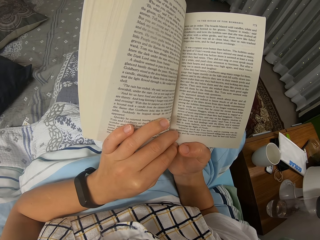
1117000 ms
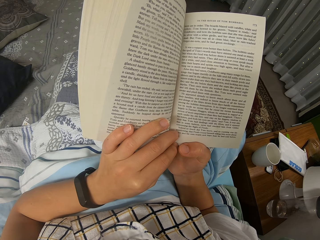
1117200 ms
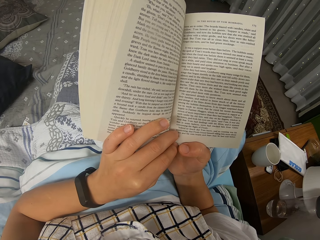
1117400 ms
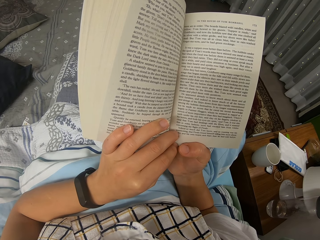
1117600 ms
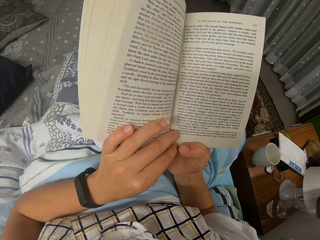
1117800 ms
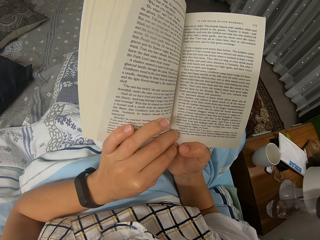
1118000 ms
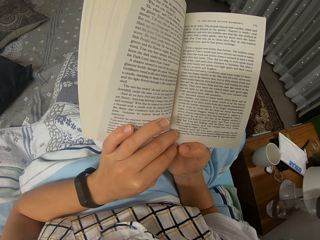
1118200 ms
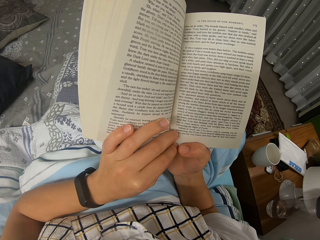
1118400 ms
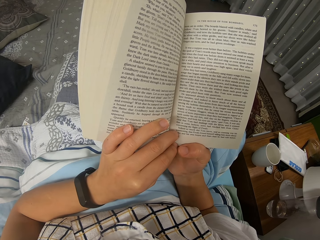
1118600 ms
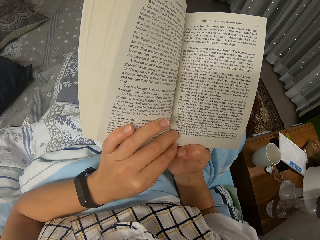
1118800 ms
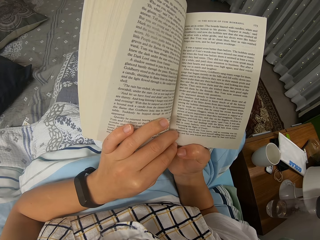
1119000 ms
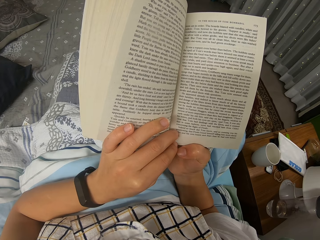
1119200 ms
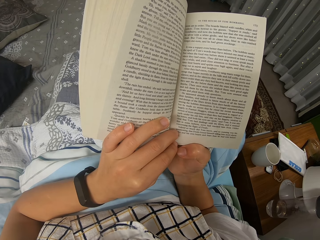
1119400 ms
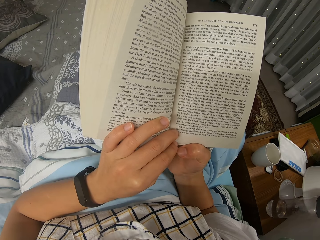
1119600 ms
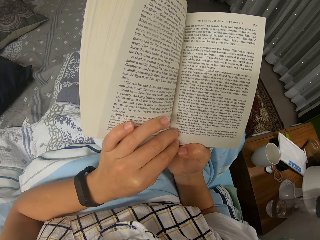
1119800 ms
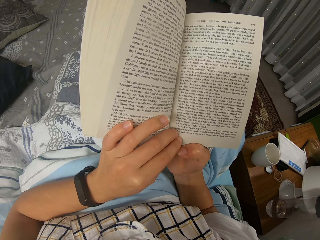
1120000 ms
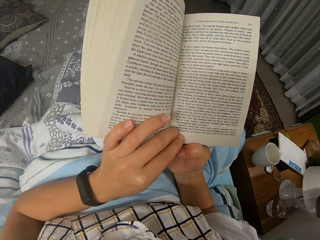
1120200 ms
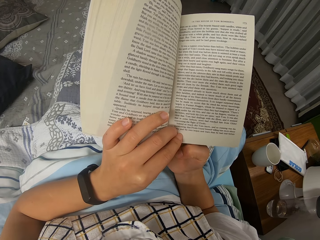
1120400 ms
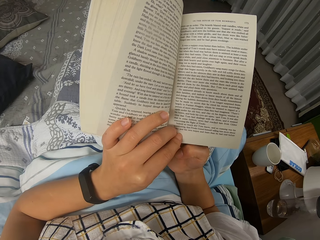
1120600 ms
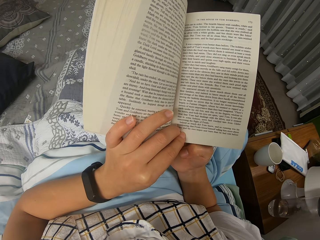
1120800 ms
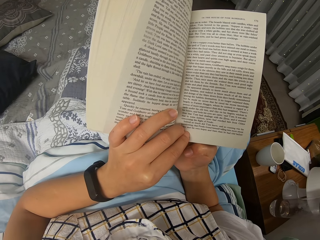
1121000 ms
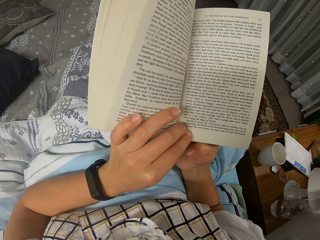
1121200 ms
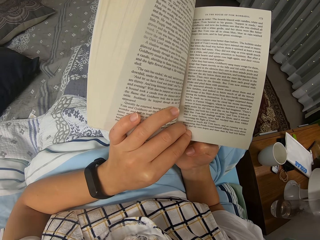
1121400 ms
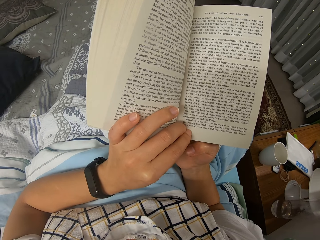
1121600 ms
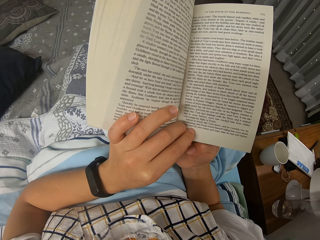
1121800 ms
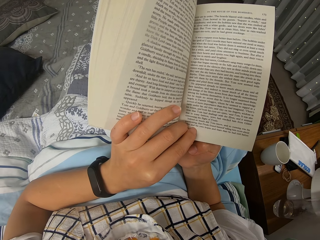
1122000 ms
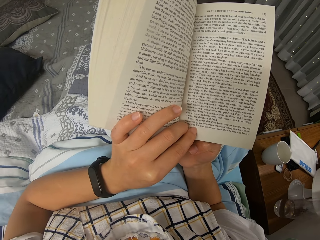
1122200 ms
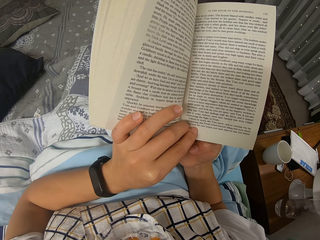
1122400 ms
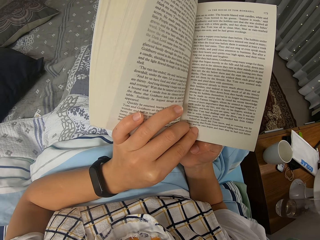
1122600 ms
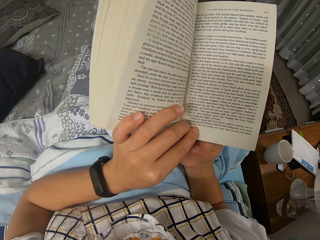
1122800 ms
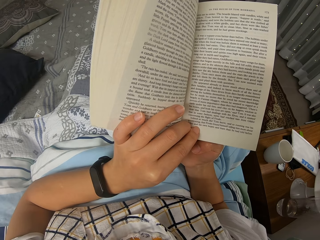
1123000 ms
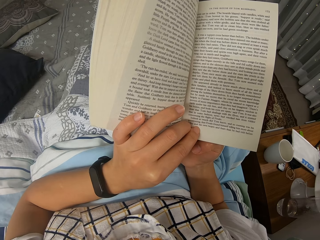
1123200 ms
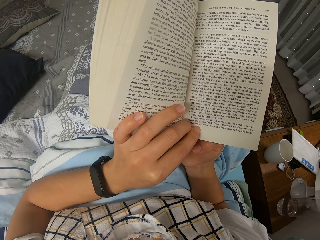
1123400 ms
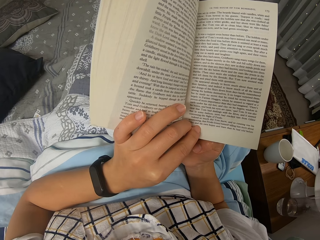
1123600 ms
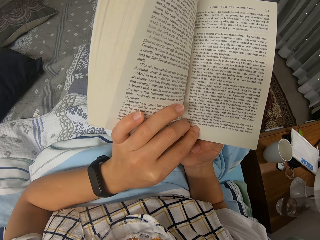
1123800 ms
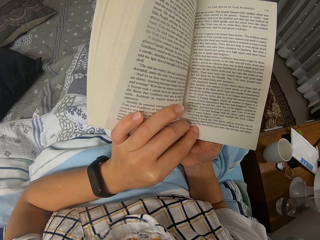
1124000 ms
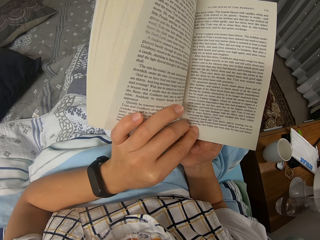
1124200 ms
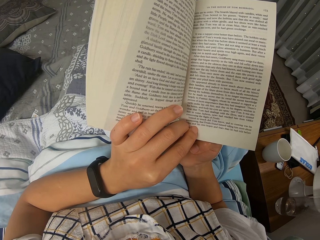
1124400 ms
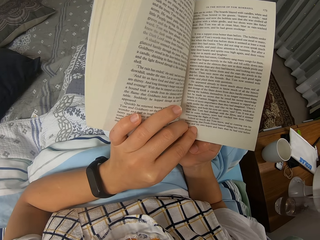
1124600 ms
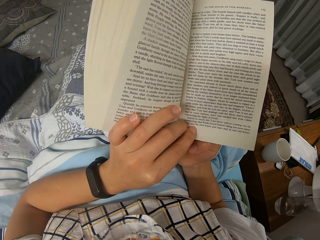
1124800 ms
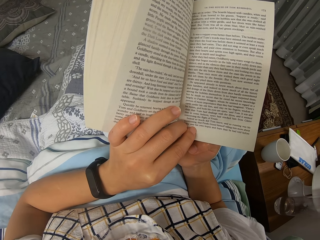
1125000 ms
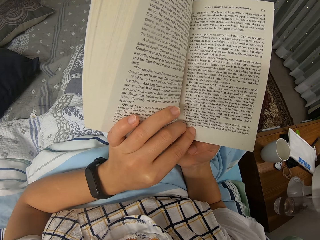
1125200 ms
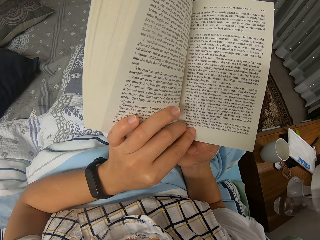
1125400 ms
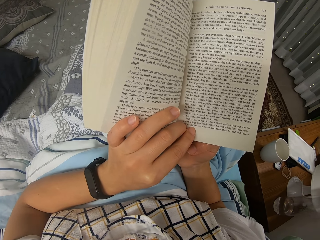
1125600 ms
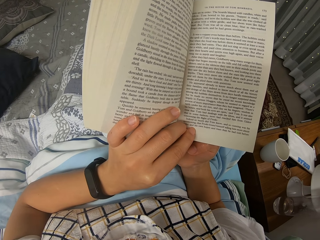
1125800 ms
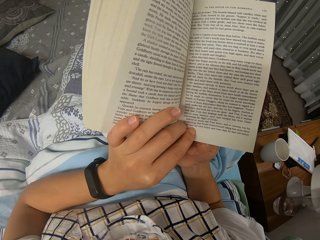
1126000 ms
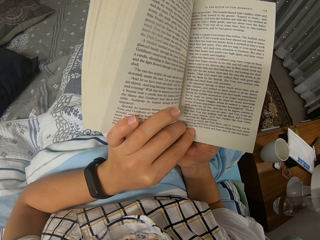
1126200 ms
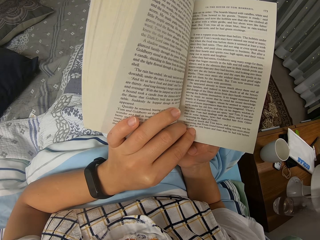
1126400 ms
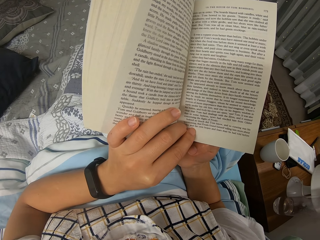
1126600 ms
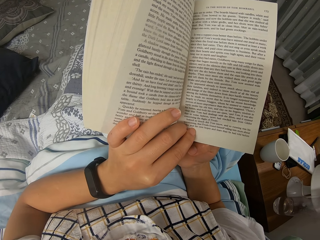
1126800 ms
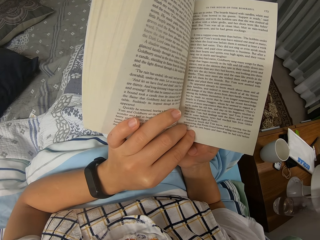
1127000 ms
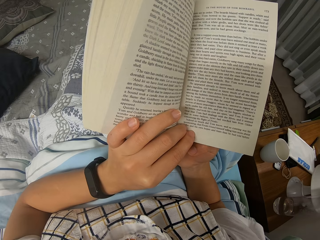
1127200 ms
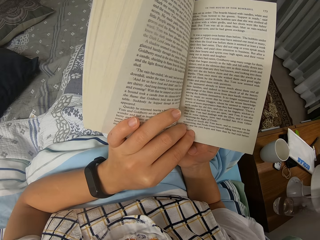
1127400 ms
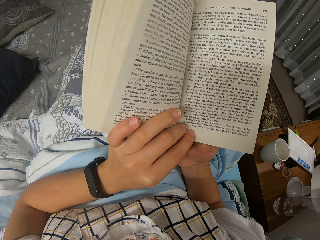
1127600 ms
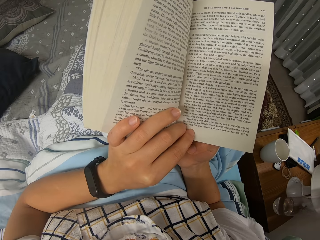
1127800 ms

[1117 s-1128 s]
The camera wearer moves the left hand and right thumb slightly and reads through the novel. They read through the novel again.

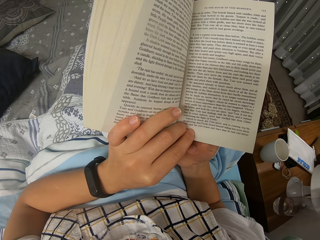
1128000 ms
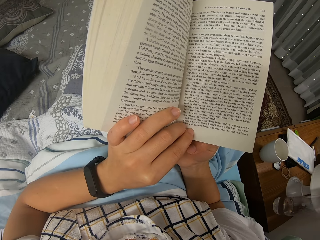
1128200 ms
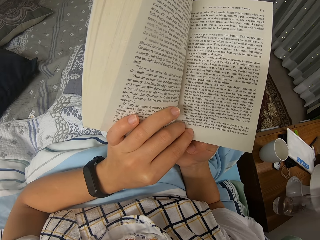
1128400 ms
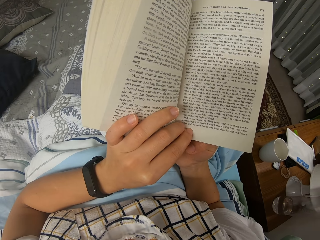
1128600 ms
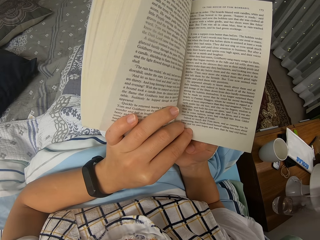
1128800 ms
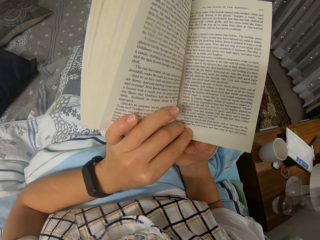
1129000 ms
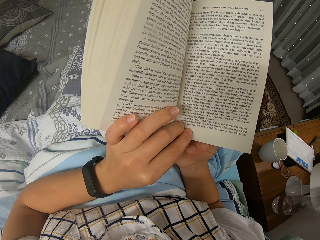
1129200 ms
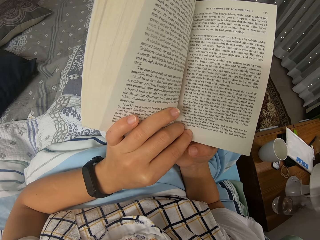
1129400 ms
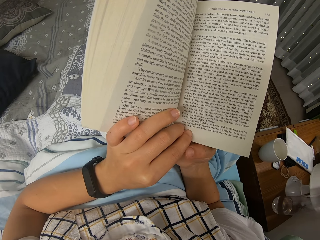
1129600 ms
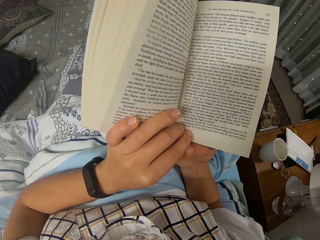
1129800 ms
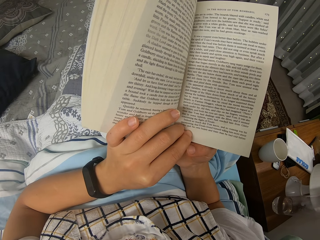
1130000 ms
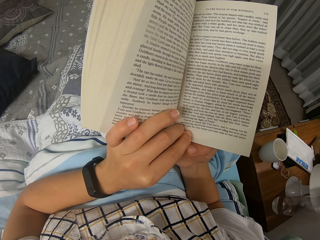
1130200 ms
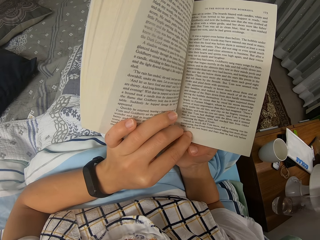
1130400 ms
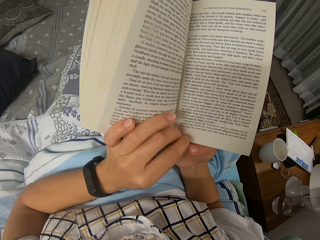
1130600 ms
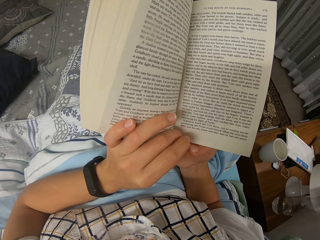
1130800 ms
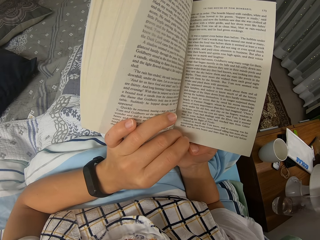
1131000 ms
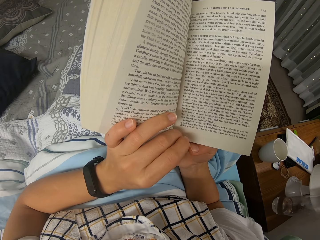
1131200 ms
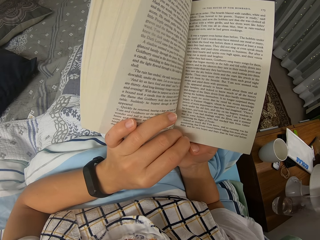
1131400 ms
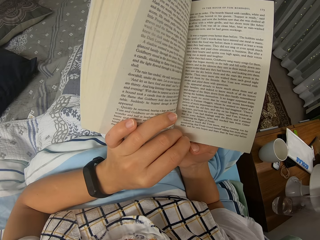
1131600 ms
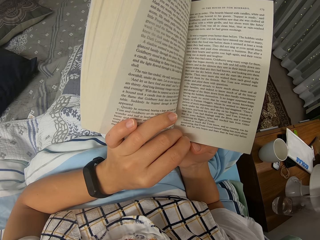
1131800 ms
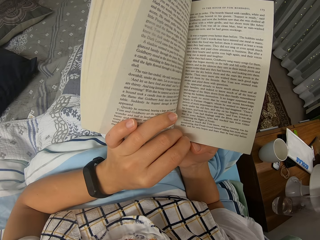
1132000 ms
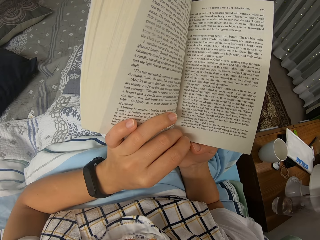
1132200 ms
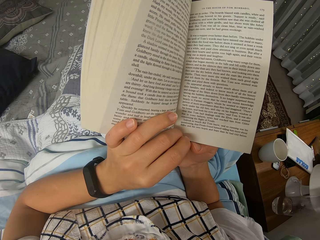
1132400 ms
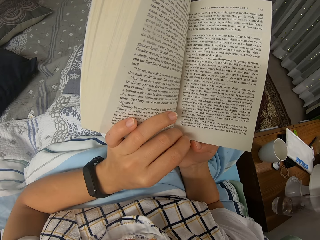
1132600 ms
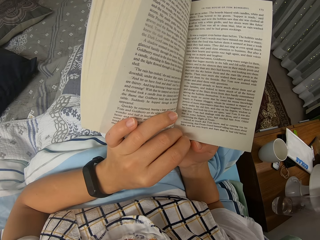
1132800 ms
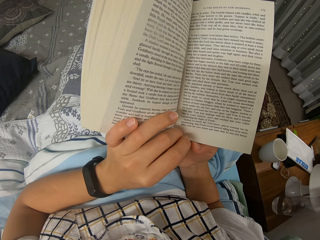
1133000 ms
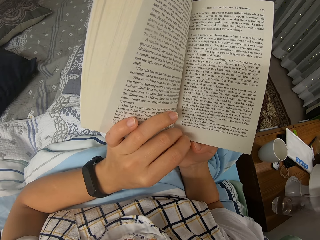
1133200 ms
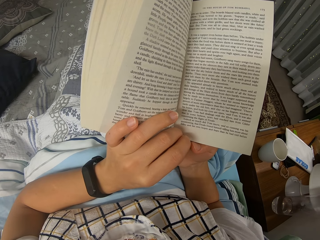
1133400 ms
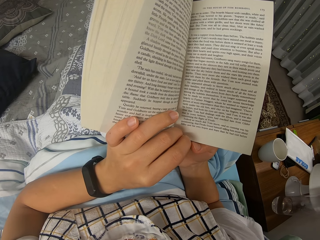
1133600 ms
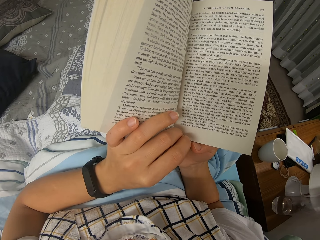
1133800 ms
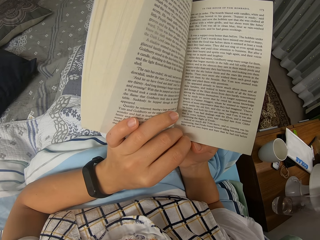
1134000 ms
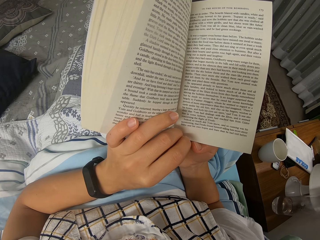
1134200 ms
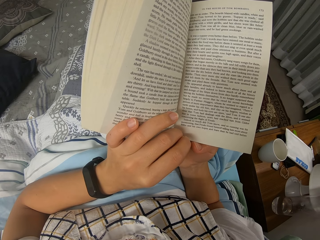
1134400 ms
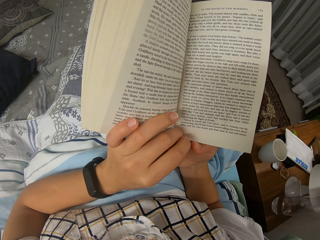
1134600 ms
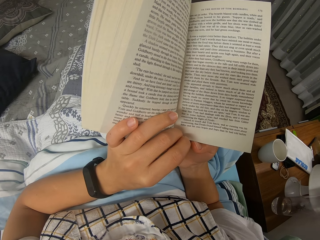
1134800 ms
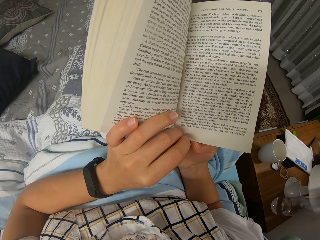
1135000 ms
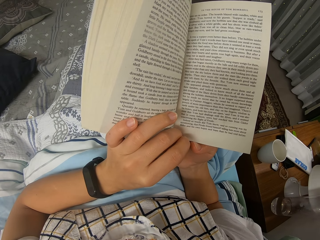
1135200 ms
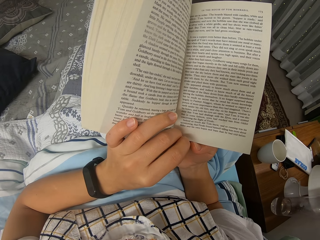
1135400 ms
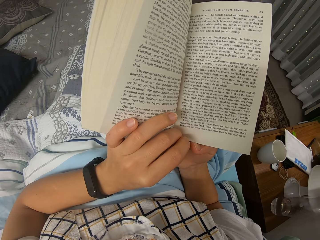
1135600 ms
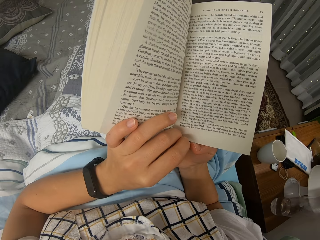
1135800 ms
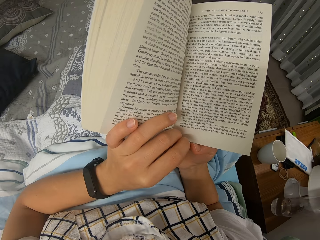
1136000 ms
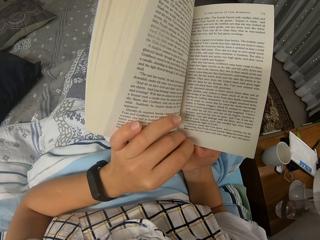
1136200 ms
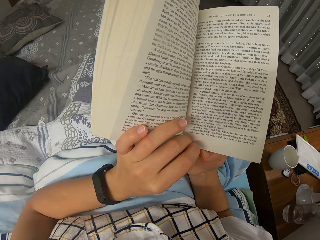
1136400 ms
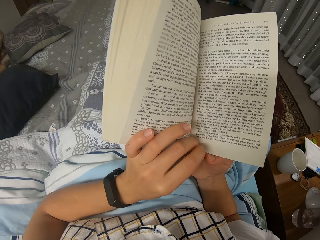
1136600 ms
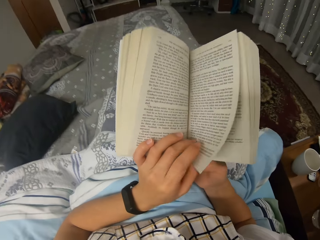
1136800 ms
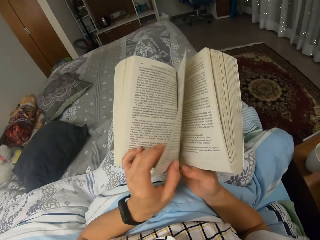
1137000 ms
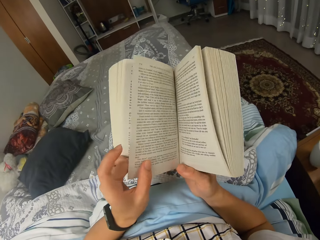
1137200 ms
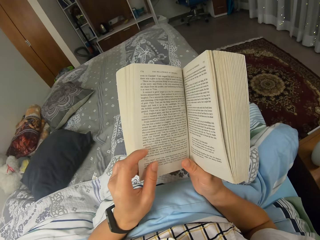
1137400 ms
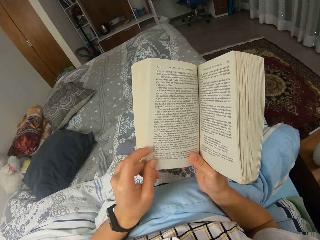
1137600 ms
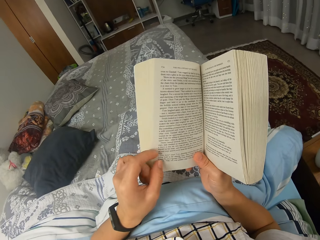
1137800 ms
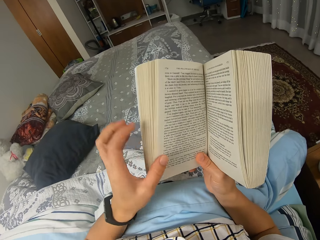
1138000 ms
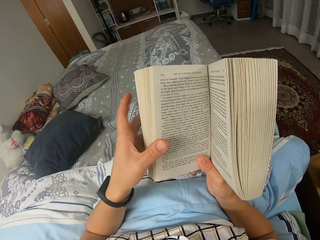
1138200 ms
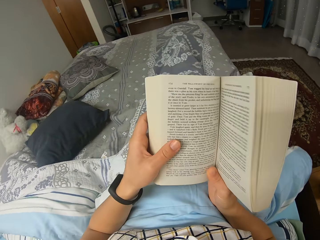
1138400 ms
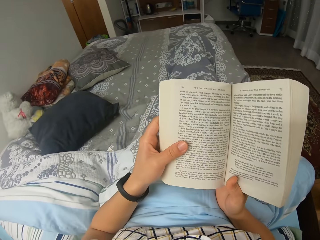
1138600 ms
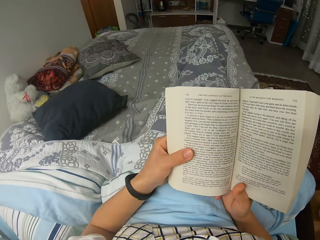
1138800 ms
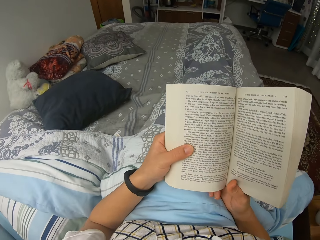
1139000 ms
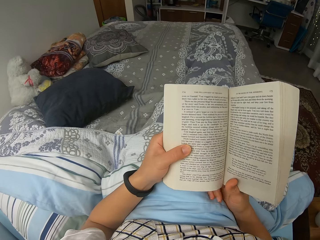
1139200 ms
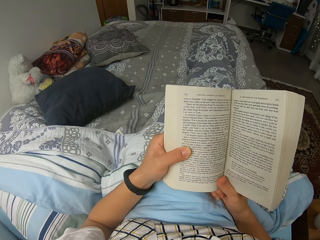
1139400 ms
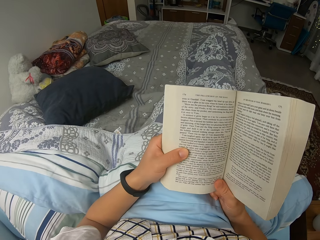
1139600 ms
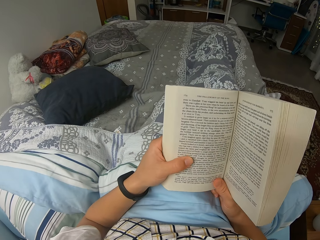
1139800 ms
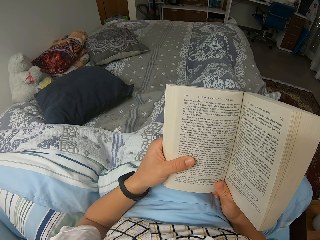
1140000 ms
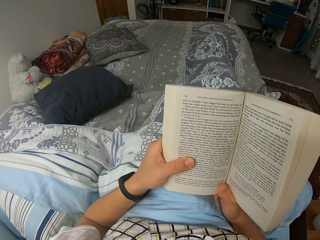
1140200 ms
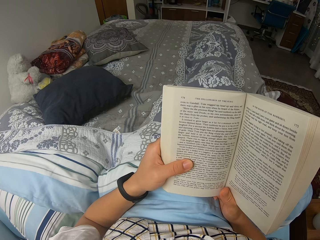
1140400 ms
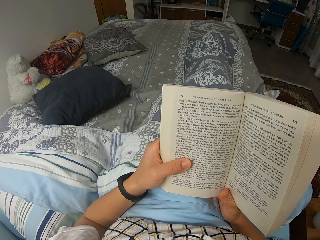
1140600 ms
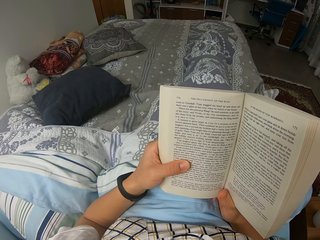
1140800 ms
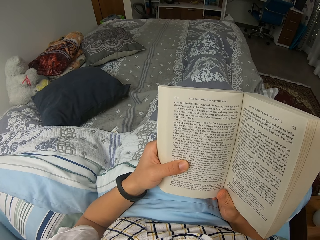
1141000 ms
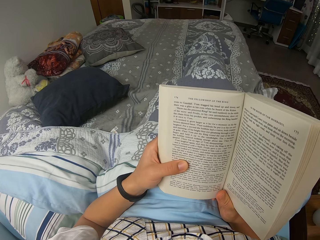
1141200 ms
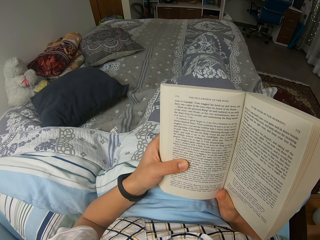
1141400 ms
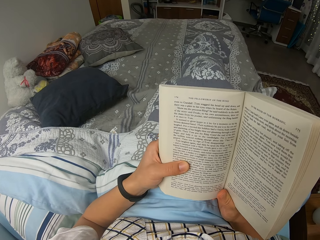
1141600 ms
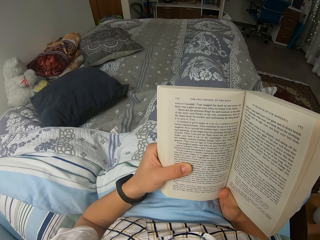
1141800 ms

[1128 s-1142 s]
The camera wearer moves the left hand and right thumb slightly and reads through the novel. They read through the novel again. They turn over a page with the left hand. They hold the book with both hands and read through the novel. They read through the novel again. They move the position of the novel slightly and move their legs inside the duvet.
